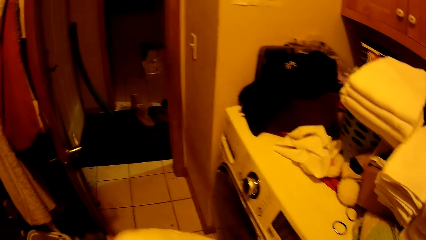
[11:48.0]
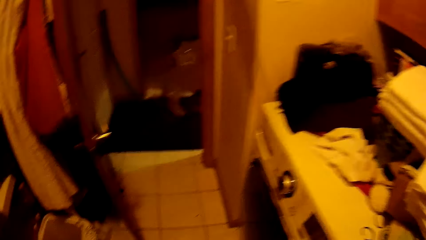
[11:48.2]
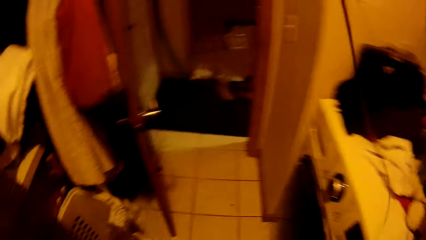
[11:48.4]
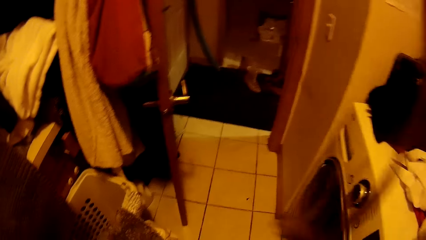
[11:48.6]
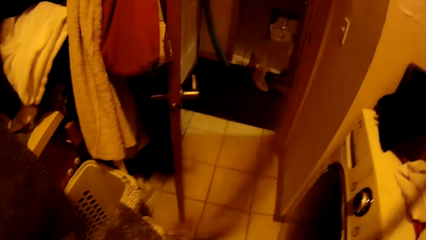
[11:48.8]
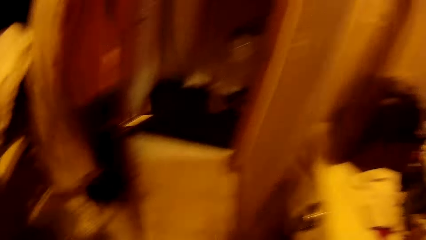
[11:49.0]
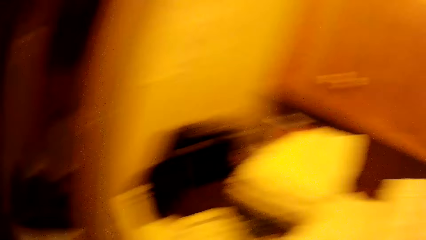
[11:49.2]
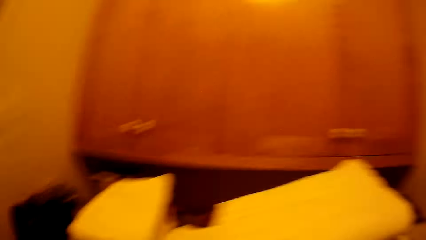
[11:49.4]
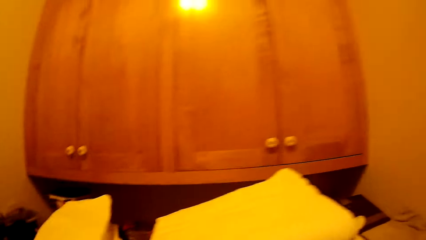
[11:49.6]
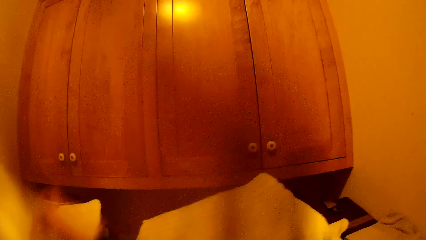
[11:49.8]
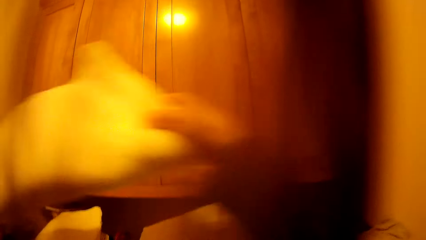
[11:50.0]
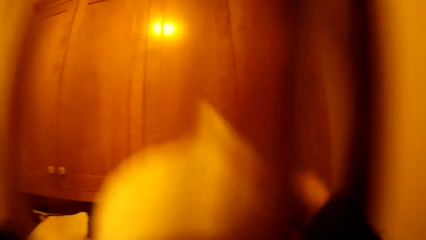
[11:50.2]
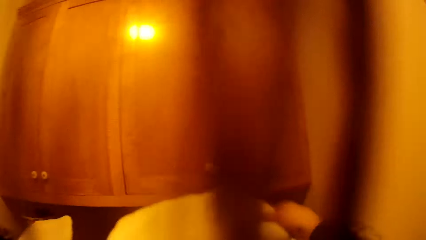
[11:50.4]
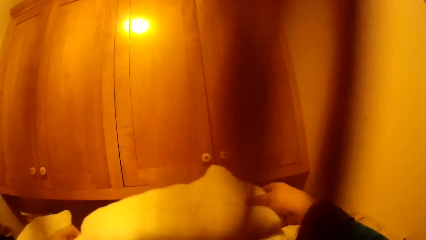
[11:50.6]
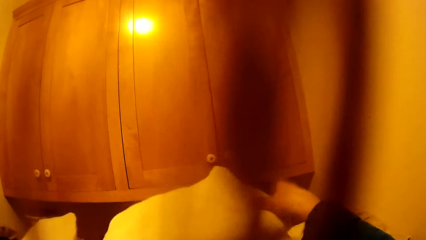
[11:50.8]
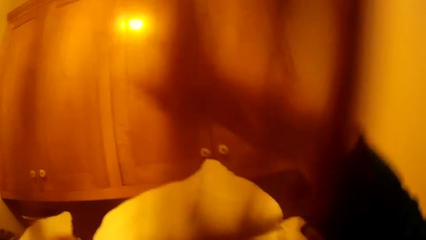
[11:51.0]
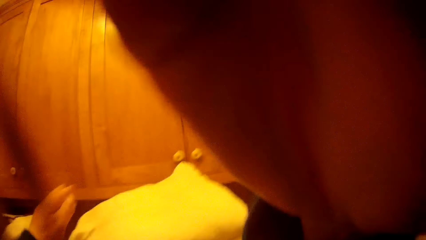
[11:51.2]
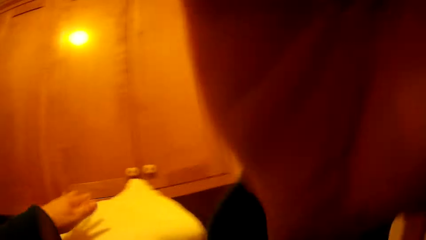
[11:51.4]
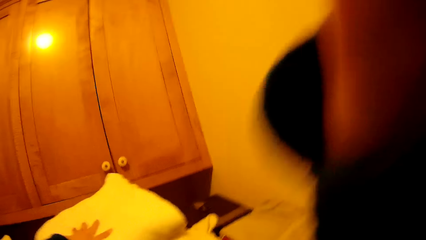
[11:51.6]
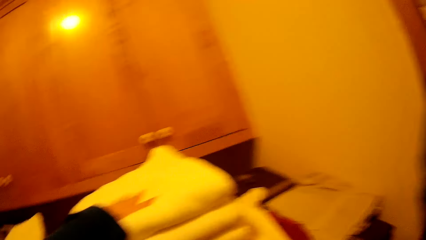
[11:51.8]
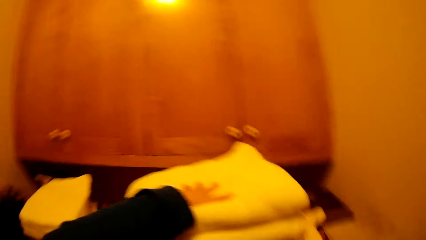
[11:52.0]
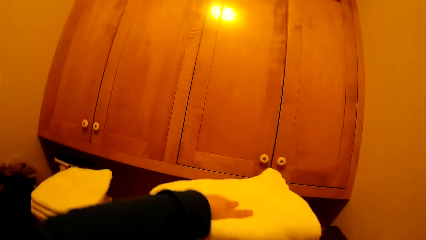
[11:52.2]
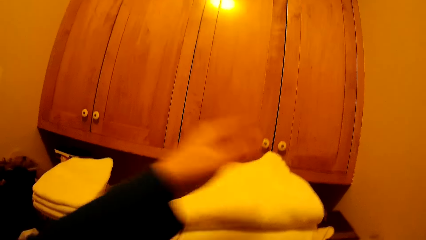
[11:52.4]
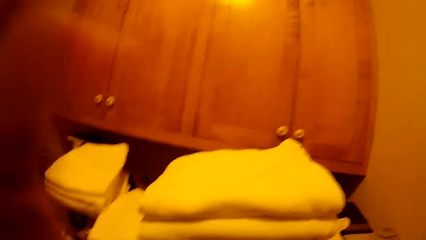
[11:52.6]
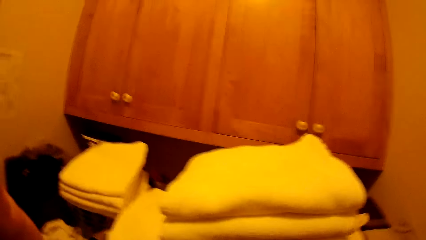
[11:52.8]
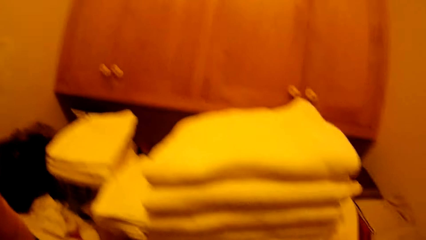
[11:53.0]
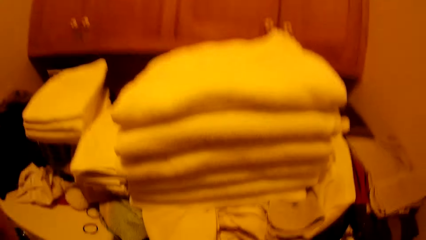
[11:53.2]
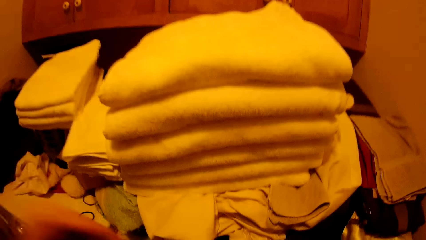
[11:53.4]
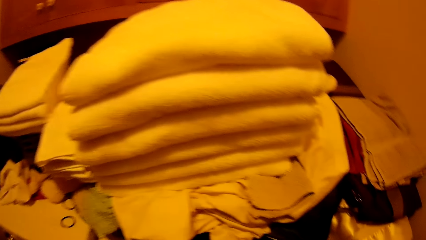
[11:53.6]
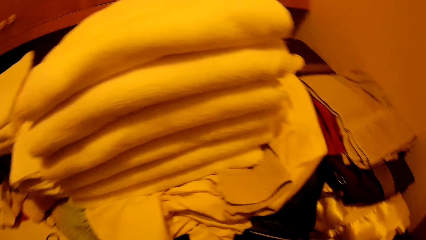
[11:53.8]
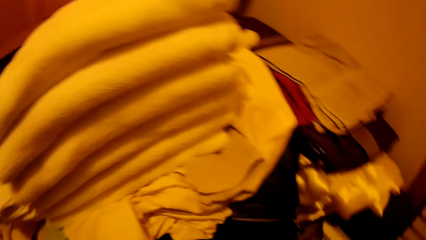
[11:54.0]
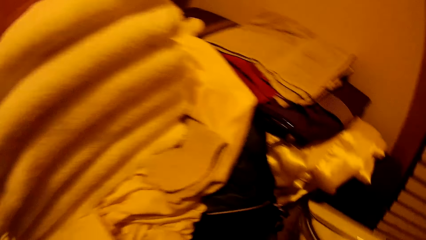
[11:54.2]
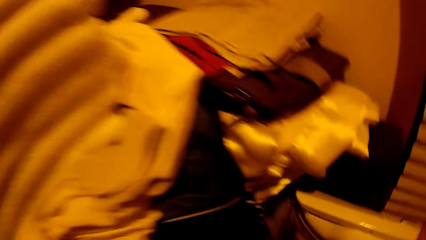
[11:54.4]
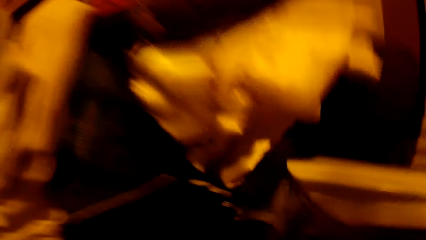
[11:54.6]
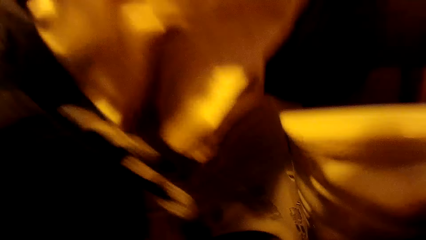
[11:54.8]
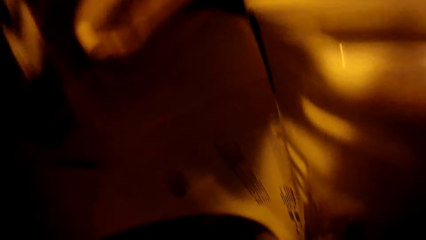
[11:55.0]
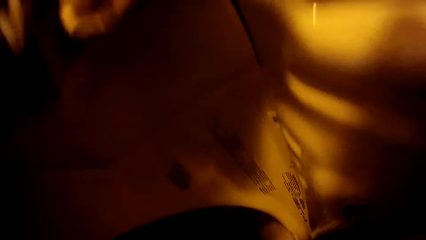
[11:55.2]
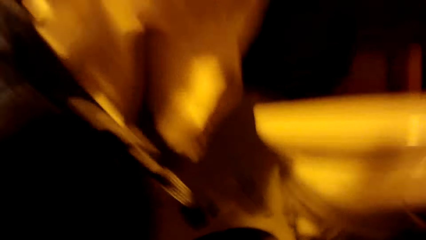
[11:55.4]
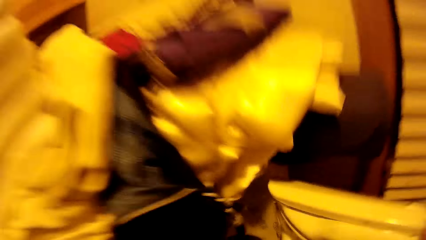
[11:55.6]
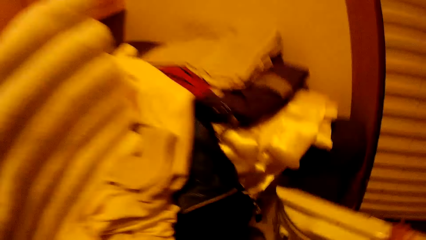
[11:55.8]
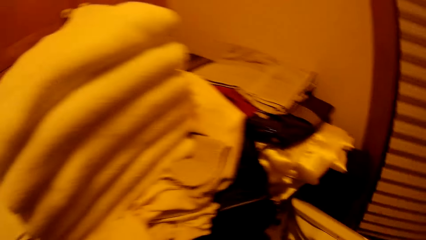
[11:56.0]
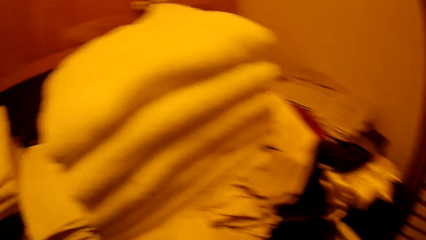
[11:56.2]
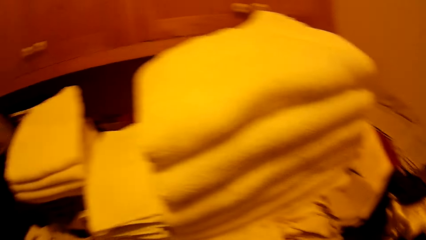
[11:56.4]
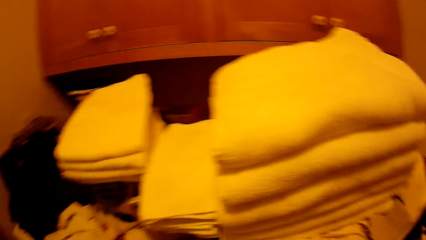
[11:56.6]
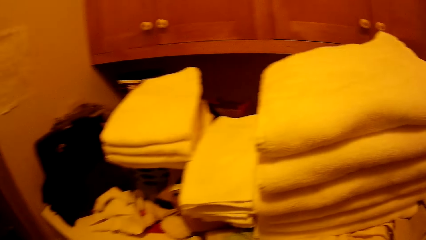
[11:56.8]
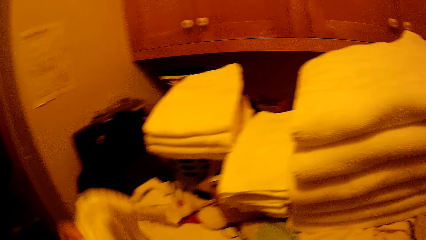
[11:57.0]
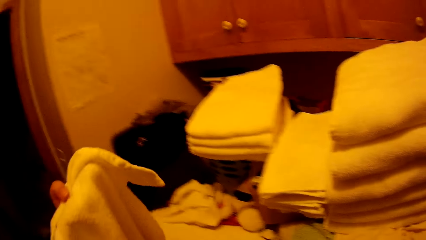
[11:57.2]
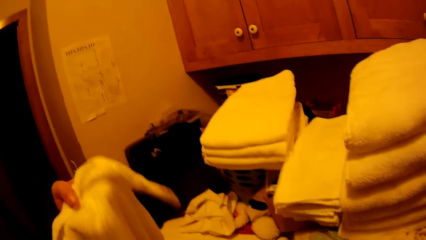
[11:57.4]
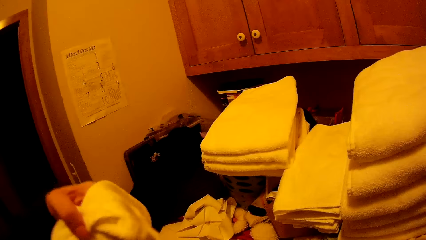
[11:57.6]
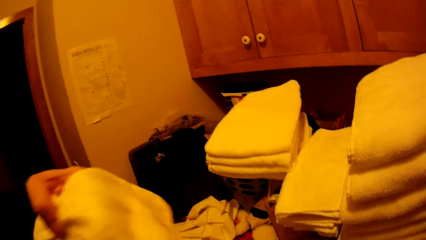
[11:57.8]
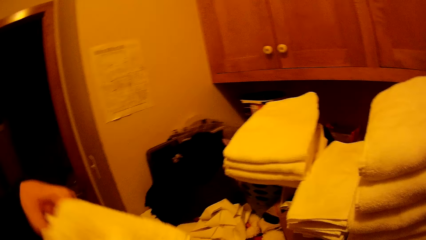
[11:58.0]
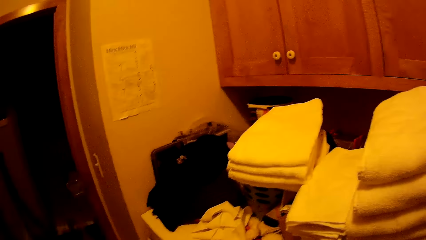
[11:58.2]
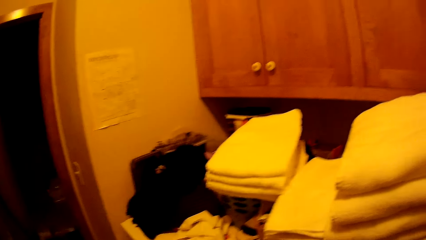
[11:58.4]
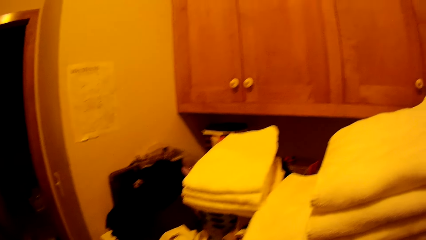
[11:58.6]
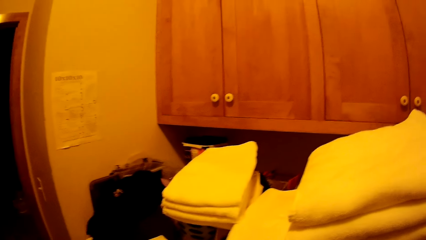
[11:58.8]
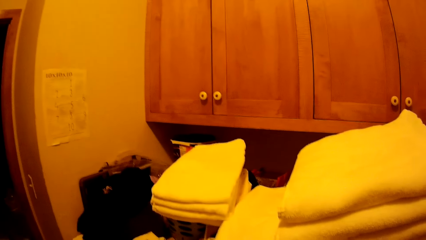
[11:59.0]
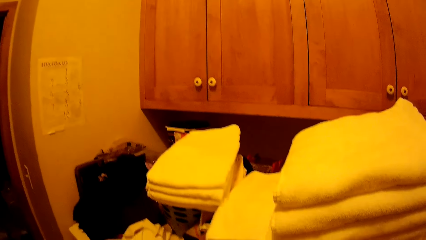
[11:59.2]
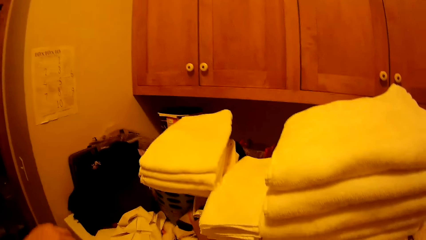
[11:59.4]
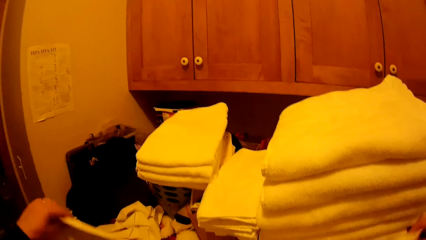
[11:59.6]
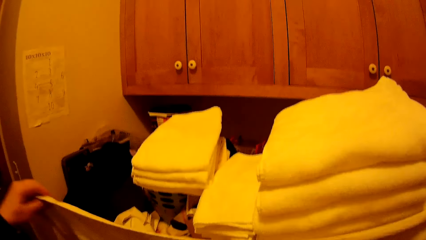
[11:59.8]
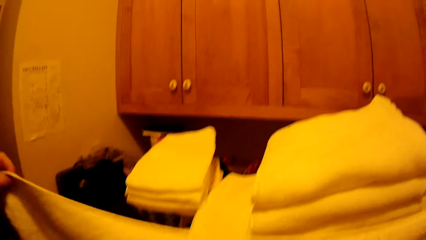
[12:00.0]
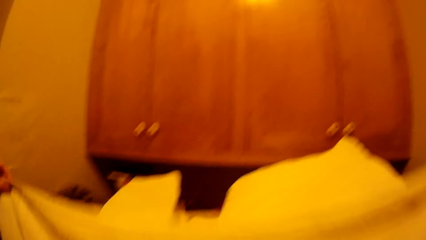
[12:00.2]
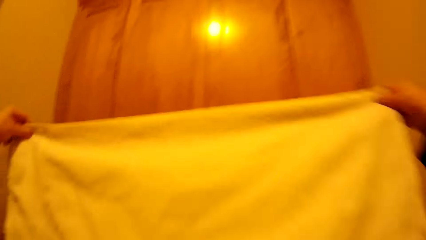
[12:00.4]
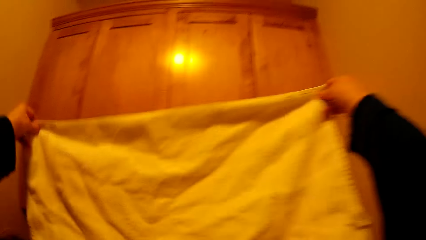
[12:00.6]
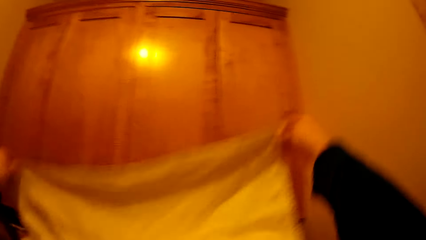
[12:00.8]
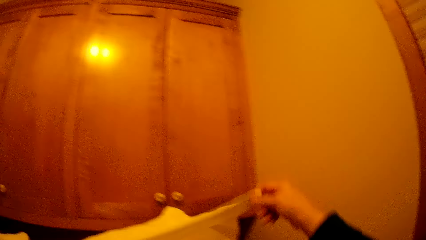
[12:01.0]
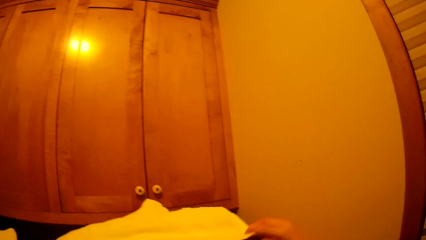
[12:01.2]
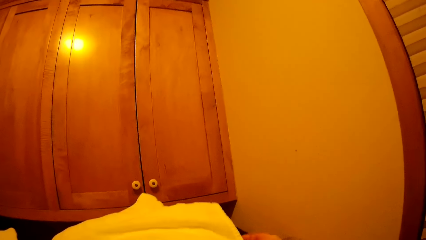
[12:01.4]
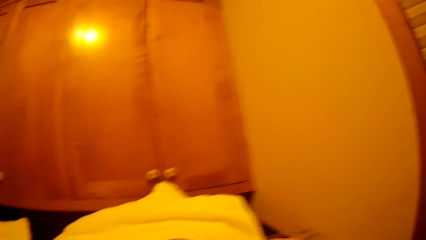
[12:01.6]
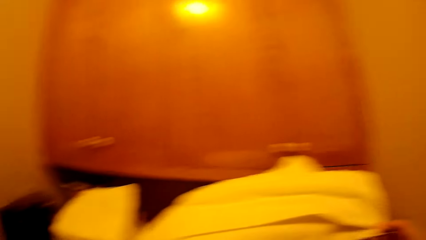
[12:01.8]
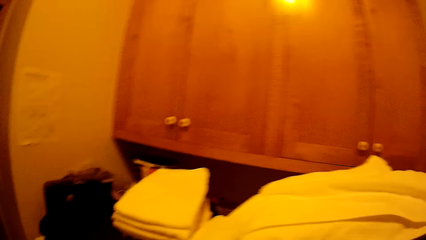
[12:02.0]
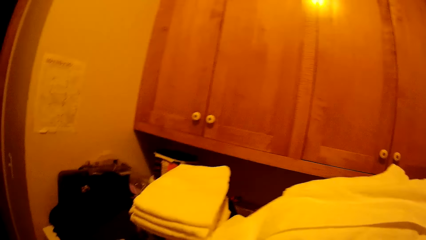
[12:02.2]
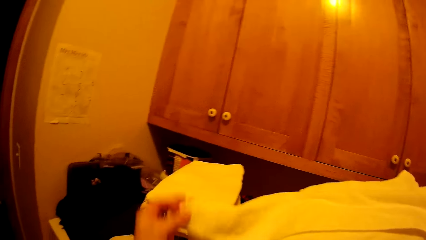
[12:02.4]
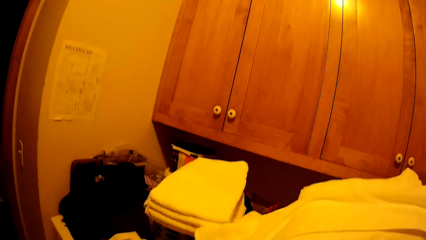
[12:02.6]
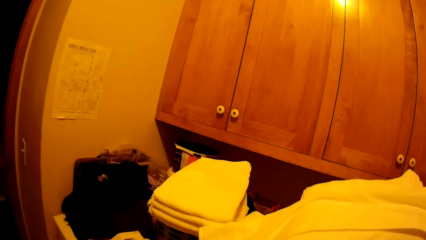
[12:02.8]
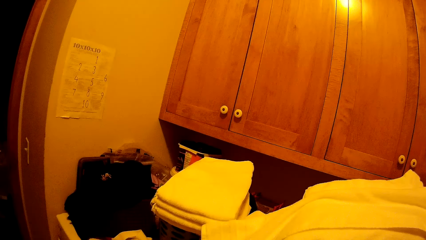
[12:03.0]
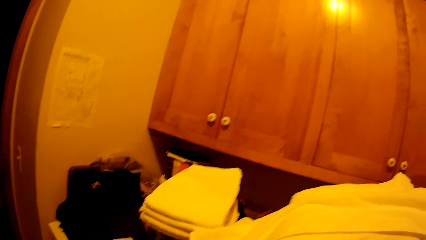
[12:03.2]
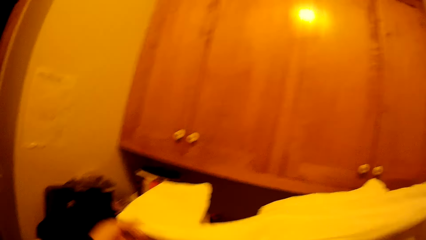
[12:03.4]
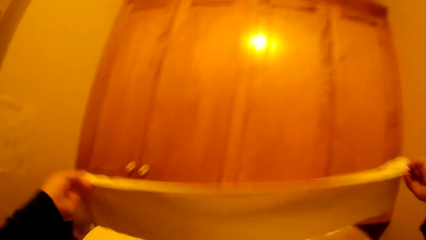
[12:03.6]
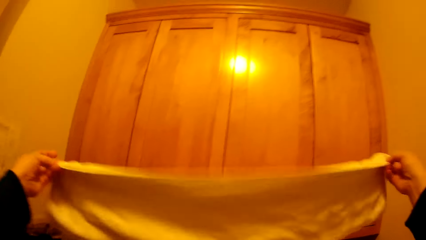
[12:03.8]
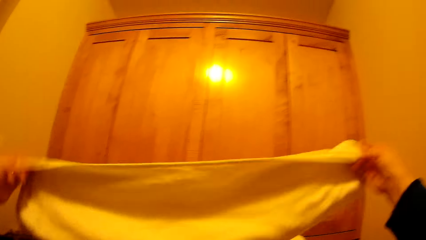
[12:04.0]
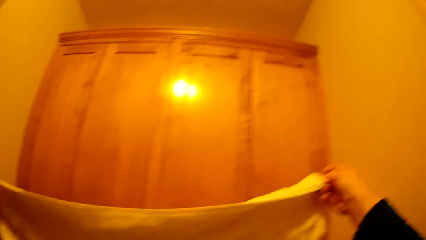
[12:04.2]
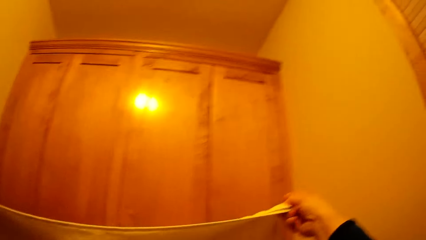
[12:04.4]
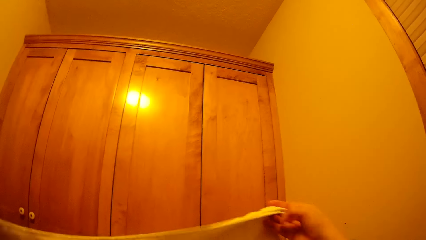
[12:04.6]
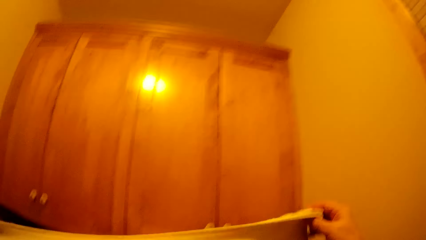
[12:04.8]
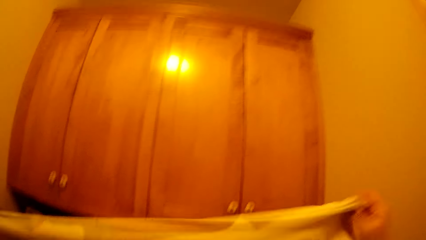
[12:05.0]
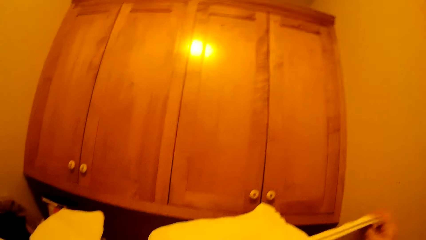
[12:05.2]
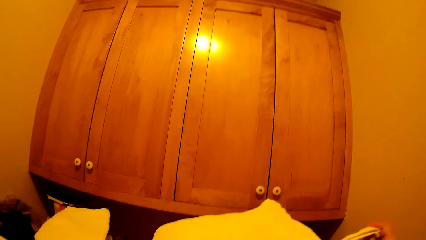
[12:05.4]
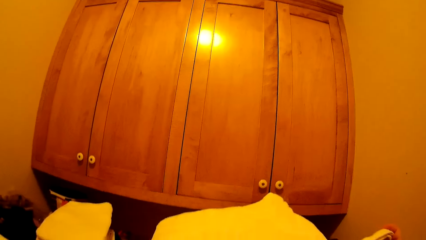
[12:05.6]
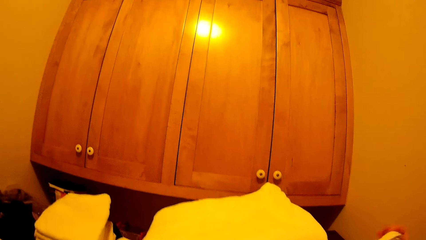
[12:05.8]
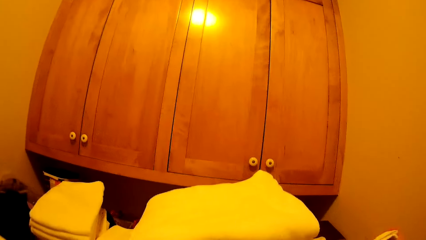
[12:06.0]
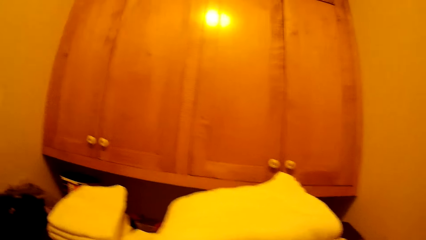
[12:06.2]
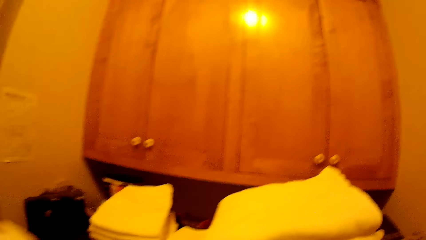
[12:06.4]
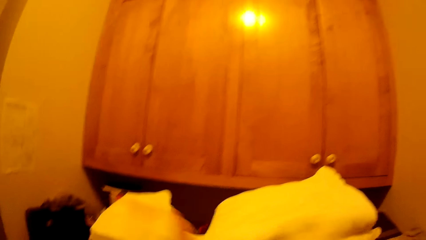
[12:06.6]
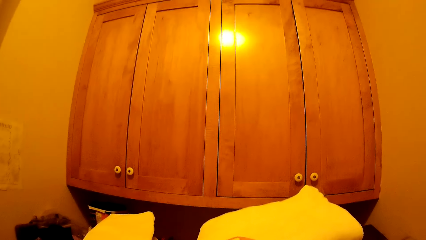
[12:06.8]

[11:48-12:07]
The camera wearer puts the towel on top of other clothes. He takes a towel from the washing machine. He holds the towel with his left hand. He folds the towel with both hands.
